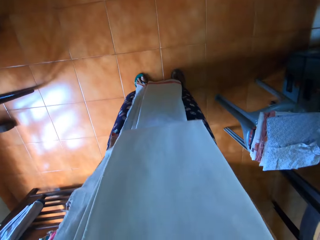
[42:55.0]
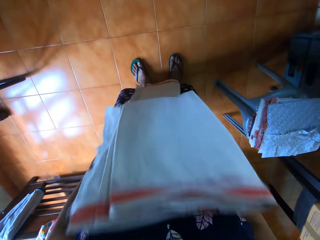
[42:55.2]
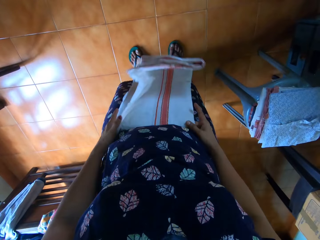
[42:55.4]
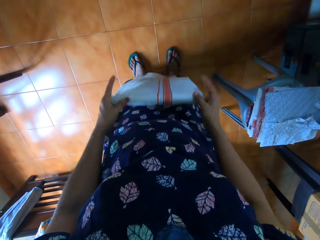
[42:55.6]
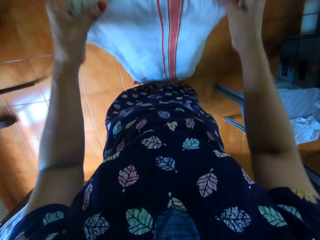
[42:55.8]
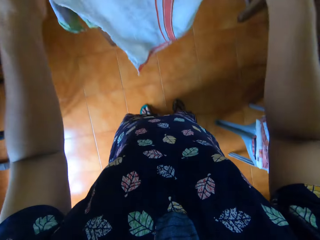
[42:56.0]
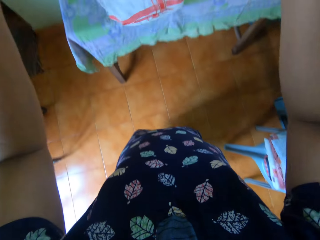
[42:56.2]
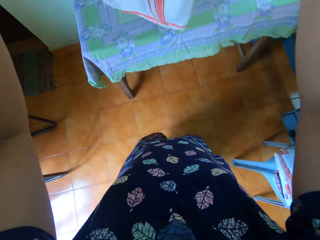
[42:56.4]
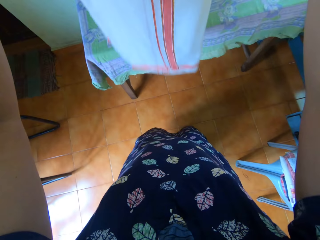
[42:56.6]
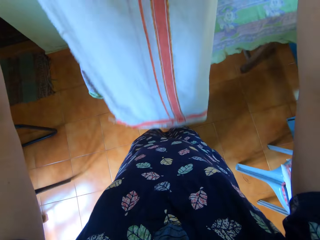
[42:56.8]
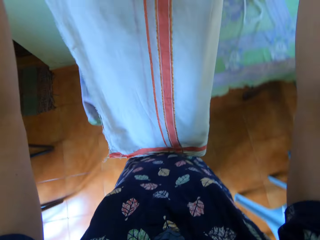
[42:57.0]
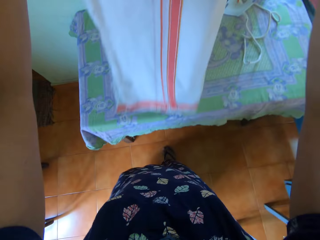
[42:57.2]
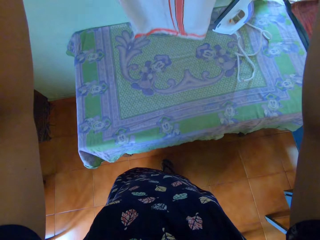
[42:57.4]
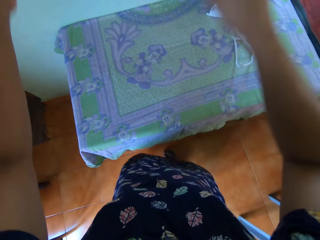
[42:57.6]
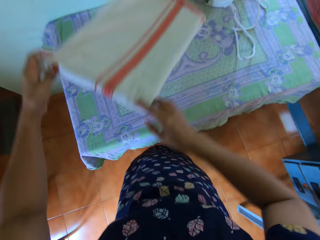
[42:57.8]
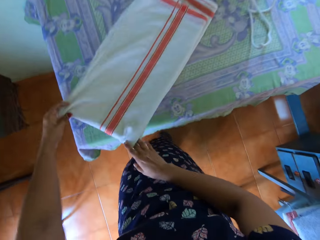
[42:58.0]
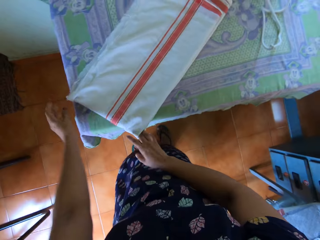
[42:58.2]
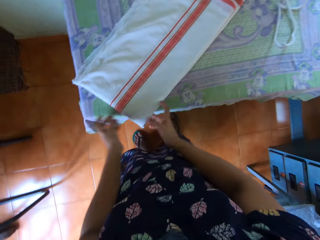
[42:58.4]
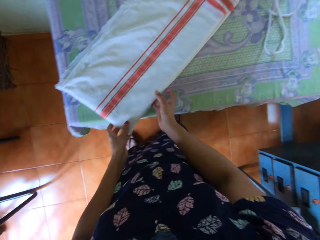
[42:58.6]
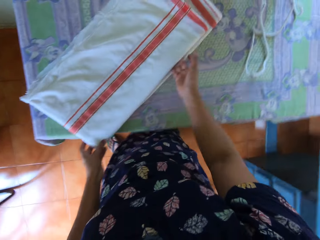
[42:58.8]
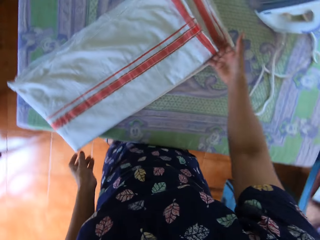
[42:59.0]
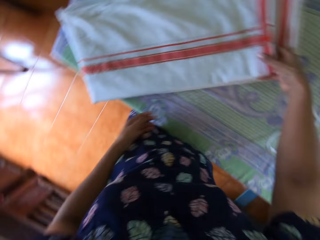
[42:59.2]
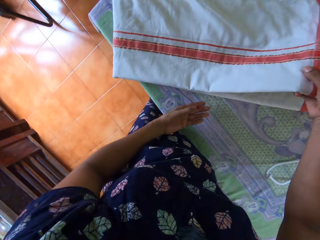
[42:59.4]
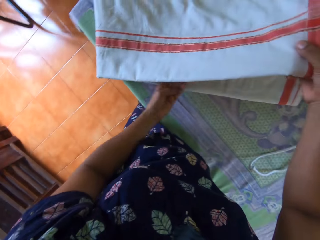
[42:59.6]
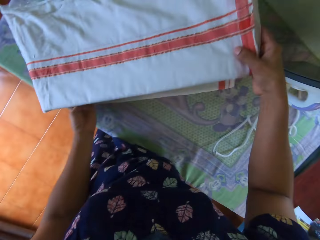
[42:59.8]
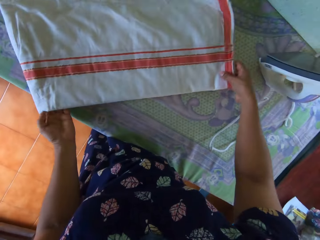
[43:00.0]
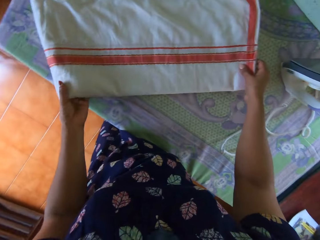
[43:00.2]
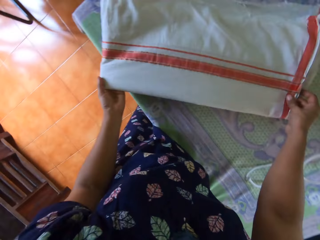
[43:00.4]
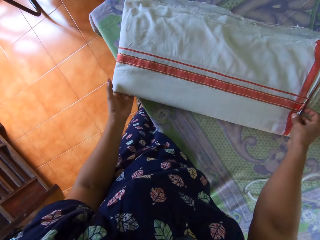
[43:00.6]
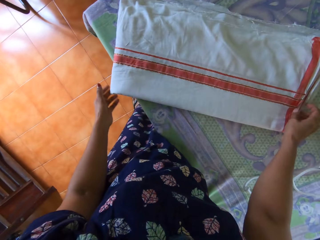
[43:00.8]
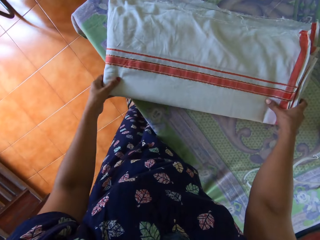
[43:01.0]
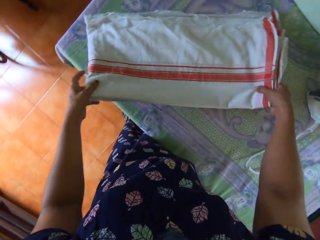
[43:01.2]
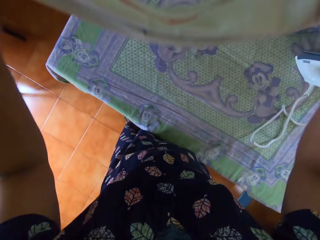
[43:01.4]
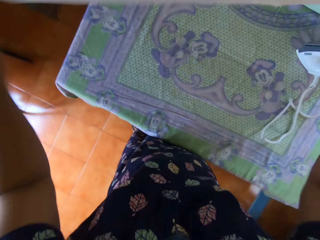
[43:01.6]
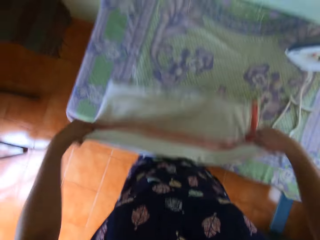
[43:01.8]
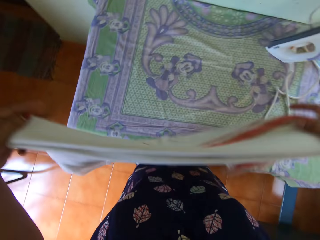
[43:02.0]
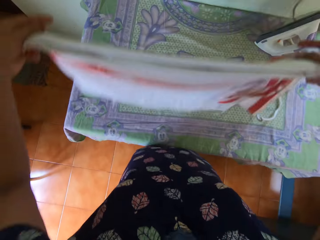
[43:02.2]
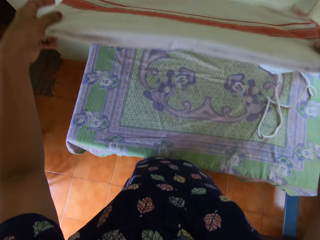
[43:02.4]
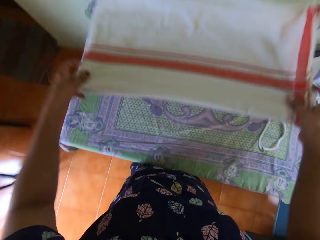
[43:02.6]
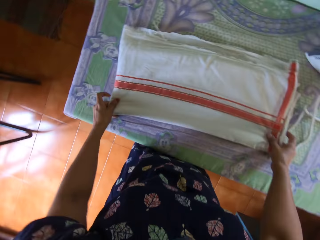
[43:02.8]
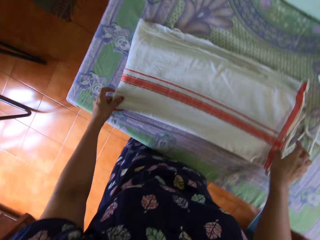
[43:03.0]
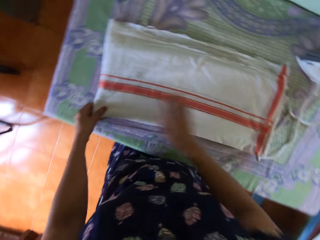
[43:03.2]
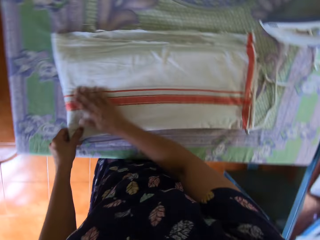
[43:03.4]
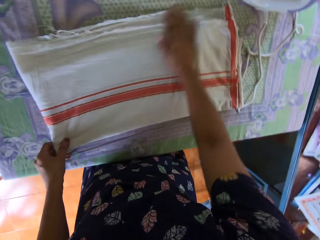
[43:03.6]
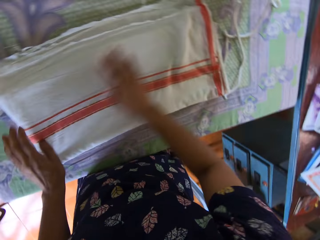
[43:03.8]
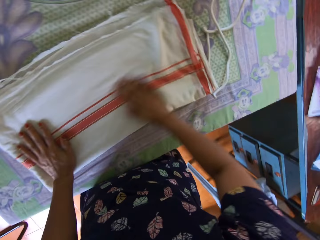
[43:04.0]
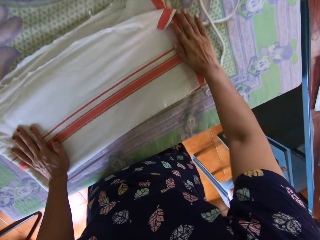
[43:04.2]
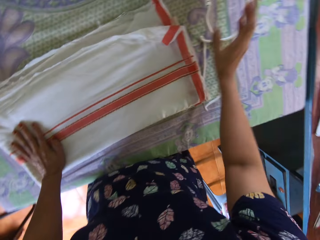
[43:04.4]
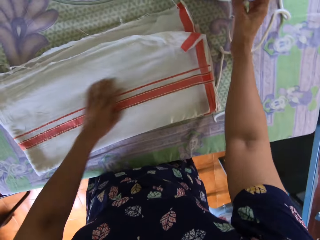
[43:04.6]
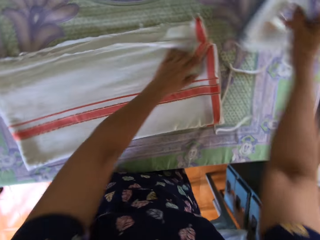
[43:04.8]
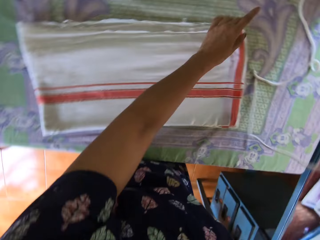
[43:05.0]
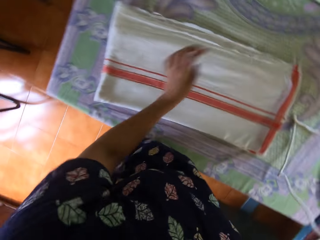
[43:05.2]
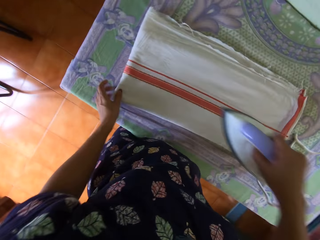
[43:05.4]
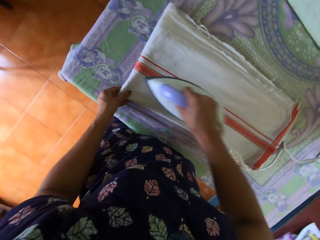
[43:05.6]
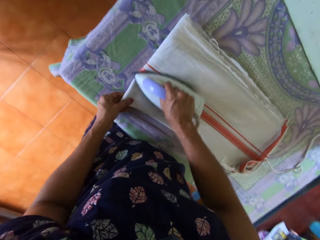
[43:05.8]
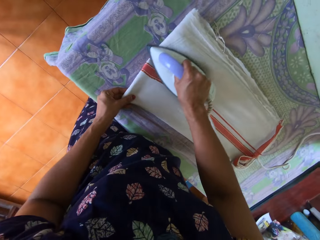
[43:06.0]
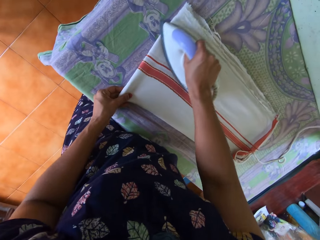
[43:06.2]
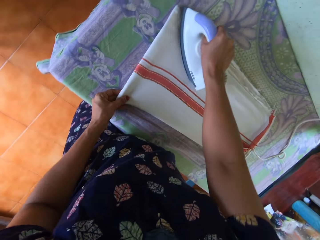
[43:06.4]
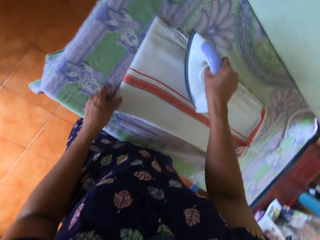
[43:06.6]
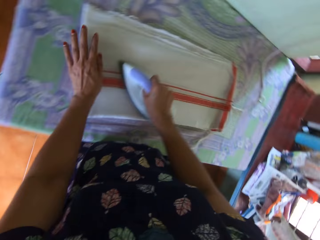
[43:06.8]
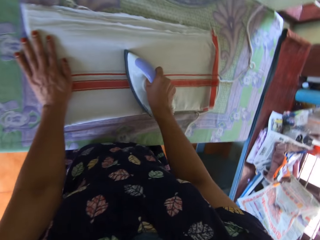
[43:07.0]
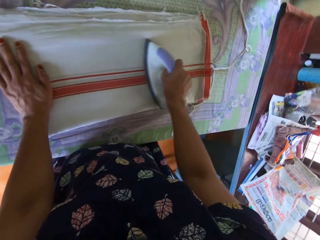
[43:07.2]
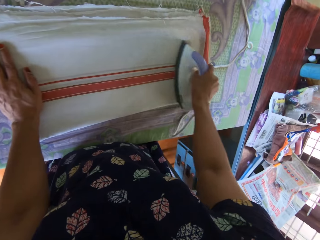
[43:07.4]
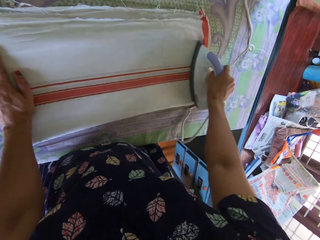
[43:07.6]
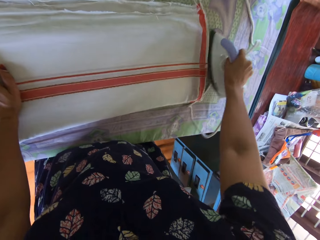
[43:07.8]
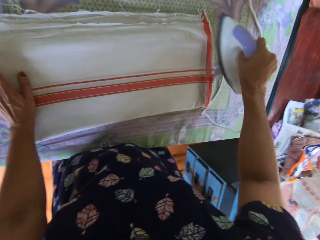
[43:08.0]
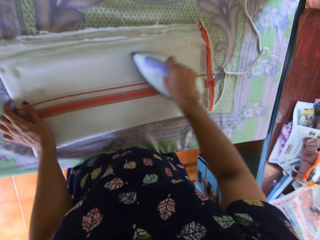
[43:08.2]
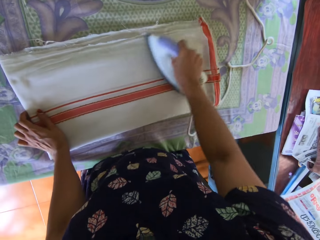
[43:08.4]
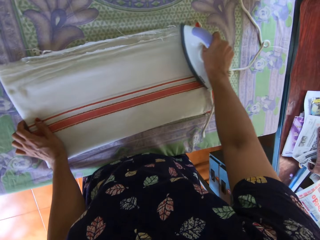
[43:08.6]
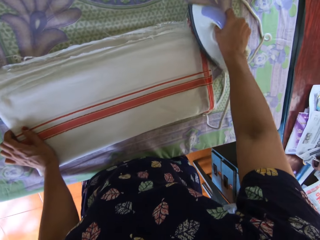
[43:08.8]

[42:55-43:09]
The camera wearer places the bedsheet on the table with both hands. She adjusts the bedsheet with both hands. She spreads the cloth. She picks up the pressing iron from the table with her right hand. She straightens the bedsheet with the pressing iron.

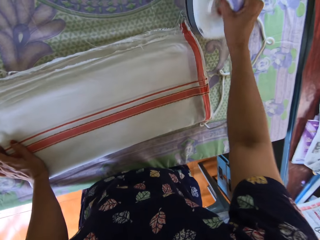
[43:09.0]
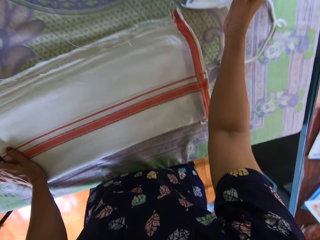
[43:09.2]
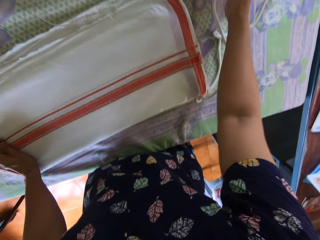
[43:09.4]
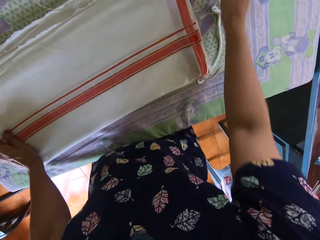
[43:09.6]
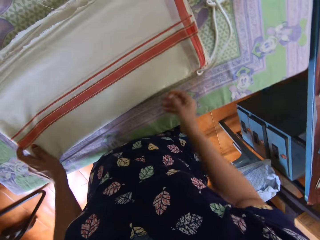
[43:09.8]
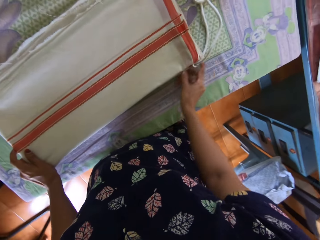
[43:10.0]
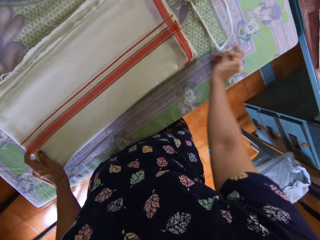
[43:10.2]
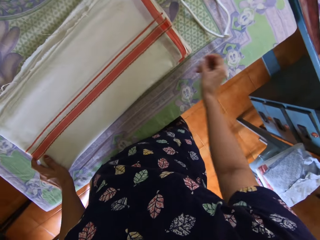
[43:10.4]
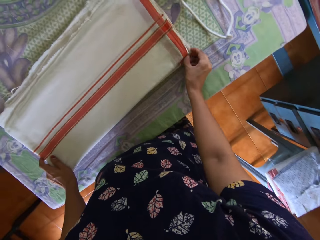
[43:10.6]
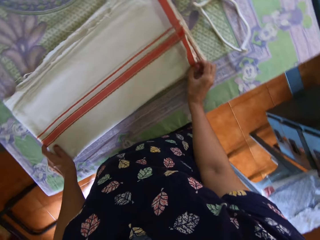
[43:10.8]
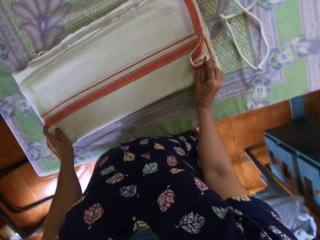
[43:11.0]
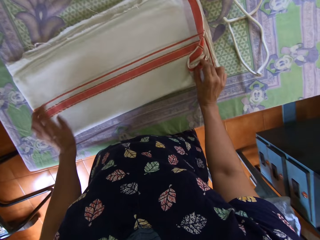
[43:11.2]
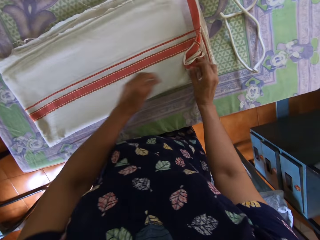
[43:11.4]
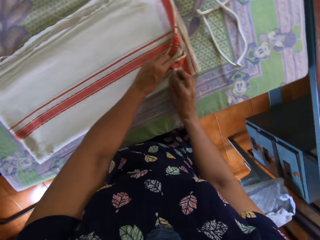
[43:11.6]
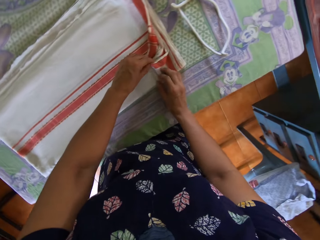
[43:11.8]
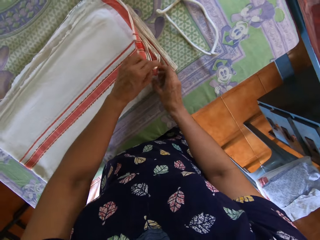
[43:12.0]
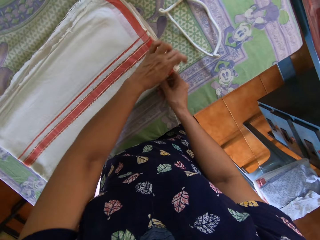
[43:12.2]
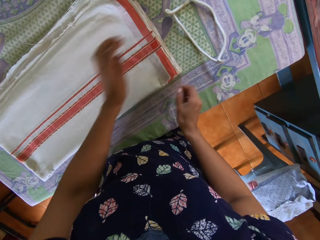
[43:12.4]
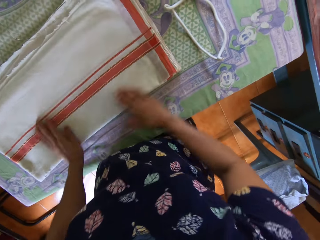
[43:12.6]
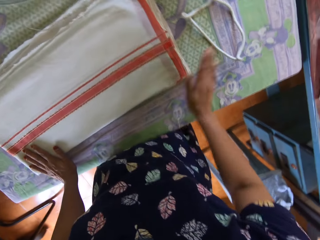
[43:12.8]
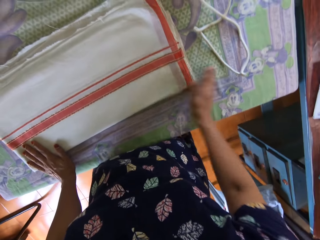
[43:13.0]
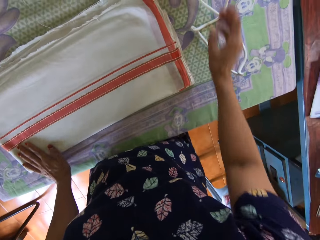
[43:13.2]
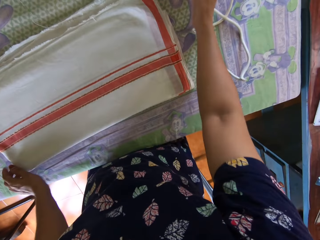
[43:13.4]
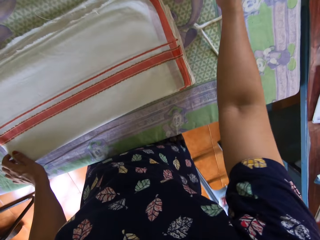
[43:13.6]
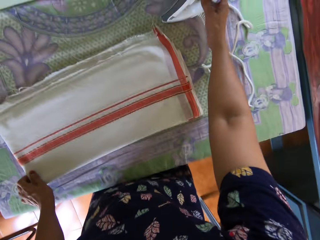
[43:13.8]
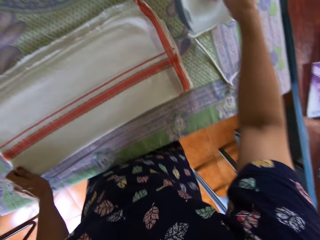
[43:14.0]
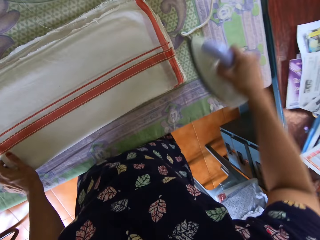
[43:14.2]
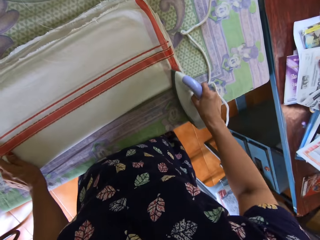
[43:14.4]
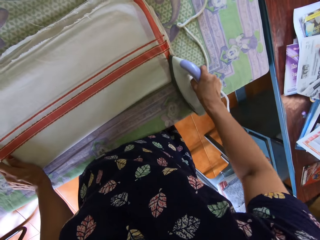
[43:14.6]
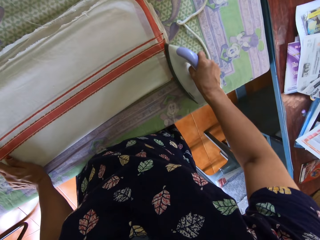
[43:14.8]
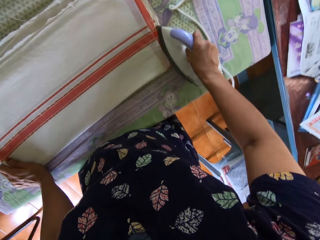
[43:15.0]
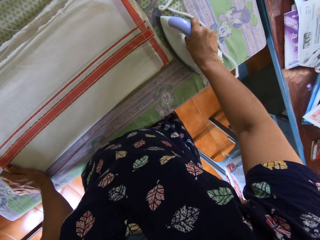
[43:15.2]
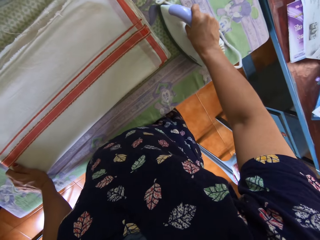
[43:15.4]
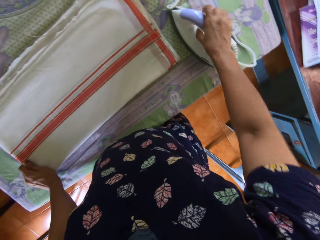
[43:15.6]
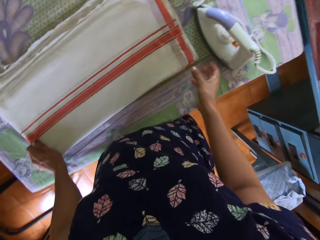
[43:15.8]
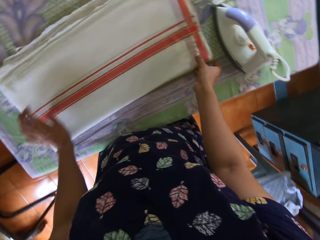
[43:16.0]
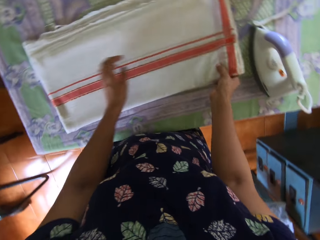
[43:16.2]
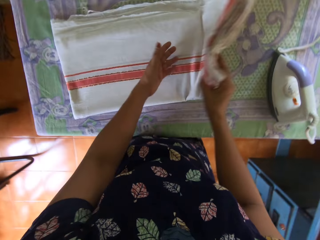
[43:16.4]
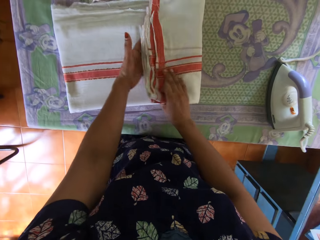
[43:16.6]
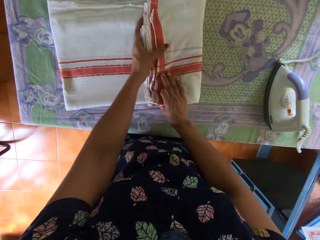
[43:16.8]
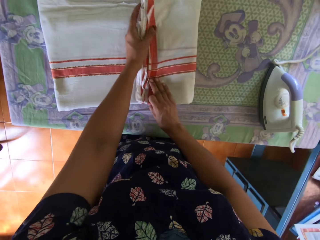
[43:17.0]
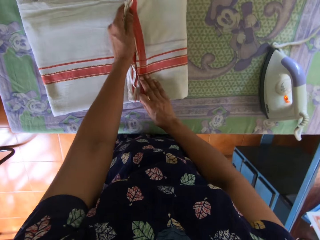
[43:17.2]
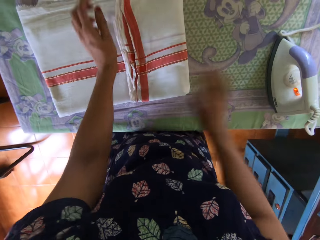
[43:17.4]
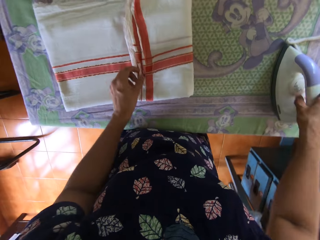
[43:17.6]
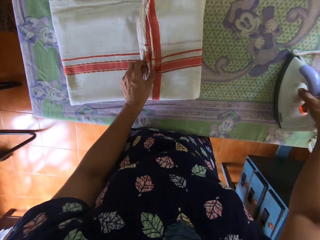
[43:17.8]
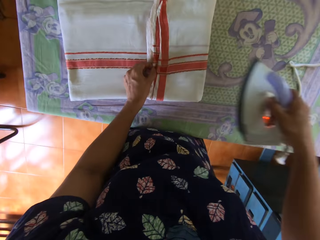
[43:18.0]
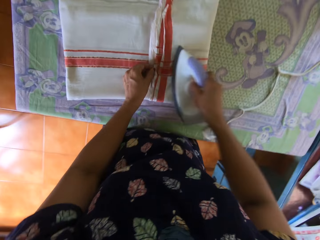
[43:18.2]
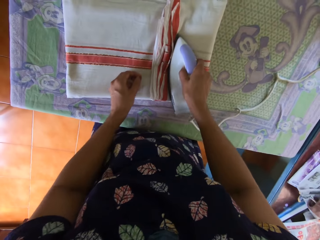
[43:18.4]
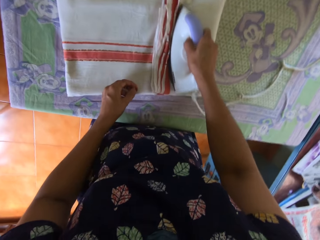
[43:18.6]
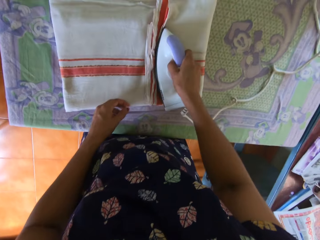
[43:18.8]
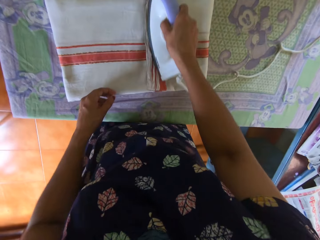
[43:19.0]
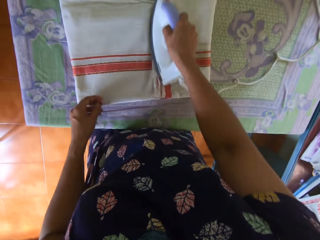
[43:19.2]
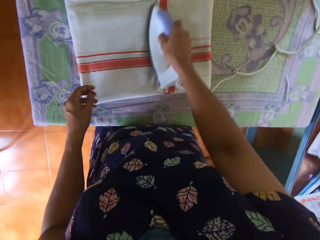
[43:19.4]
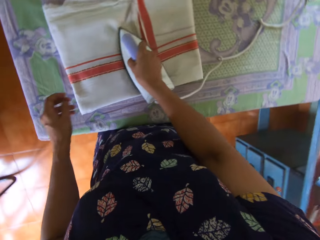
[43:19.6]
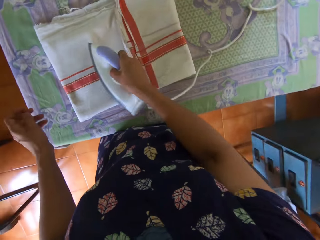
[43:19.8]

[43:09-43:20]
The camera wearer drops the pressing iron on the table with her right hand. She adjusts the ends of the bedsheet with both hands. She spreads the cloth. She picks up the pressing iron from the table with her right hand. She straightens the ends of the bedsheet with the pressing iron. She puts the iron box on the table. She removes her hand from the pressing iron. She folds a part of the bedsheet with both hands. She picks up the pressing iron from the table with her right hand. She straightens the folded part with the pressing iron.
